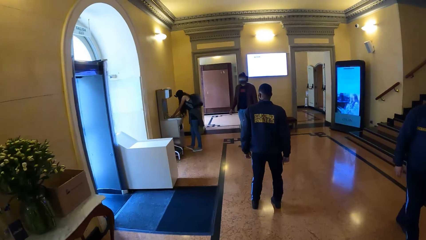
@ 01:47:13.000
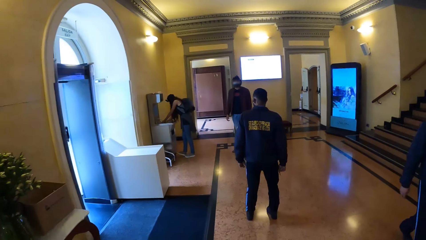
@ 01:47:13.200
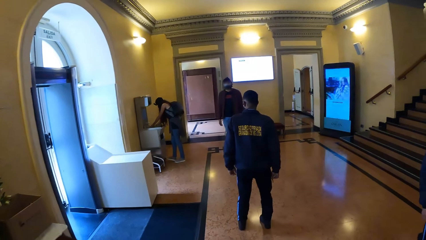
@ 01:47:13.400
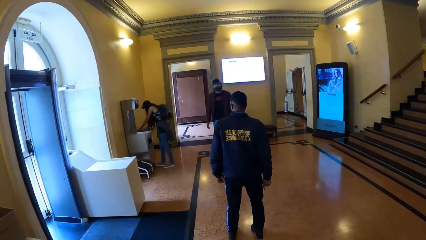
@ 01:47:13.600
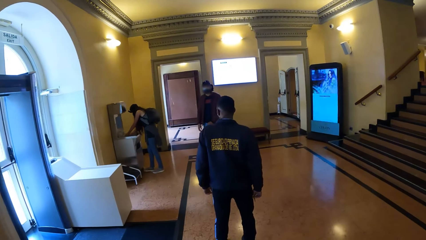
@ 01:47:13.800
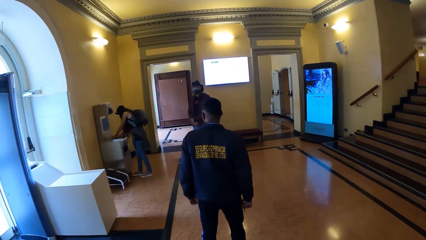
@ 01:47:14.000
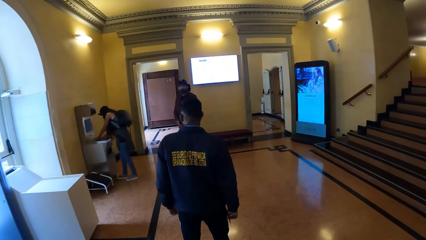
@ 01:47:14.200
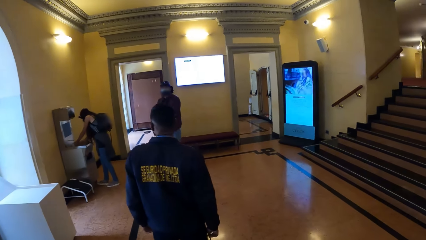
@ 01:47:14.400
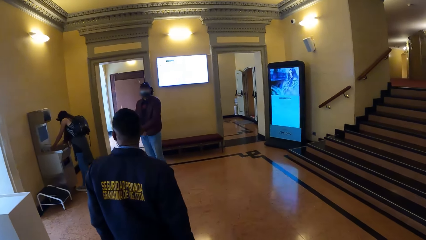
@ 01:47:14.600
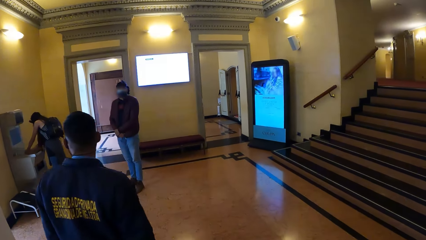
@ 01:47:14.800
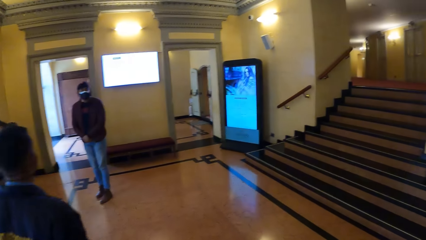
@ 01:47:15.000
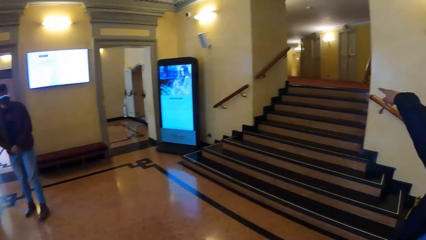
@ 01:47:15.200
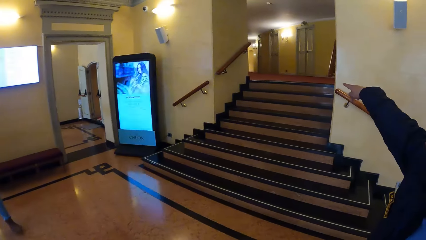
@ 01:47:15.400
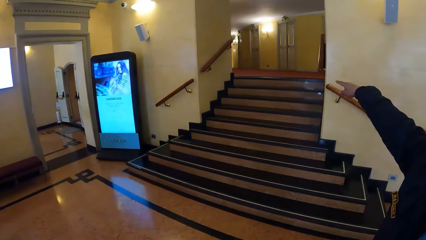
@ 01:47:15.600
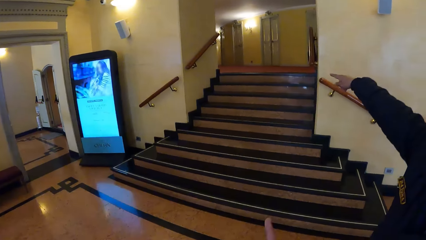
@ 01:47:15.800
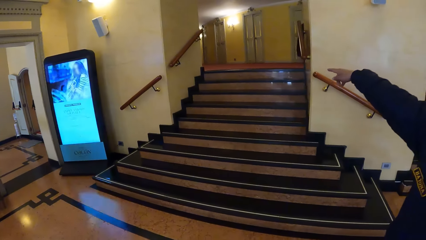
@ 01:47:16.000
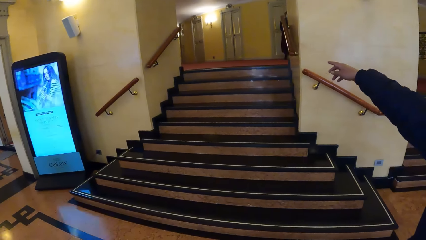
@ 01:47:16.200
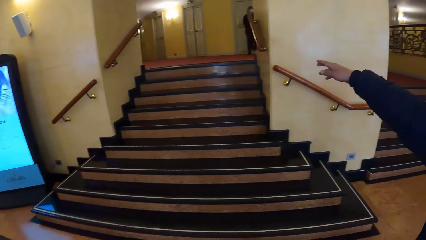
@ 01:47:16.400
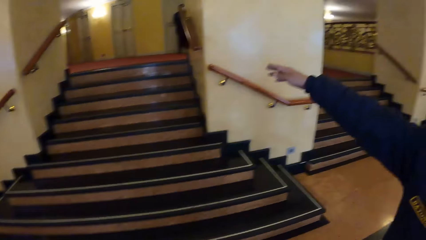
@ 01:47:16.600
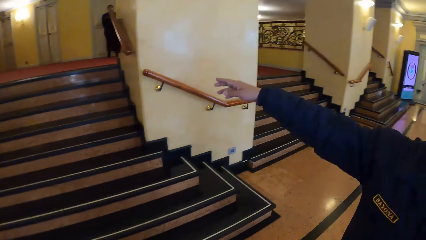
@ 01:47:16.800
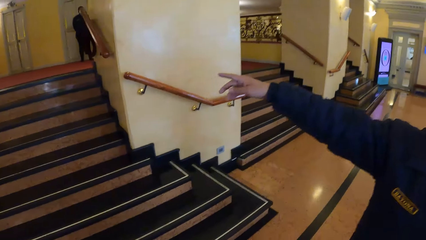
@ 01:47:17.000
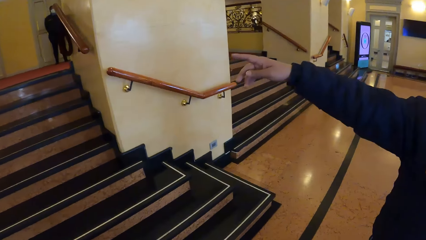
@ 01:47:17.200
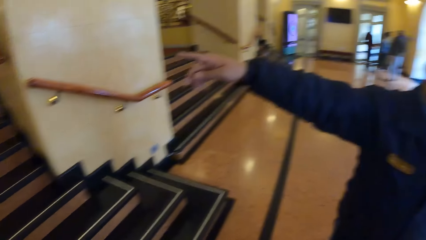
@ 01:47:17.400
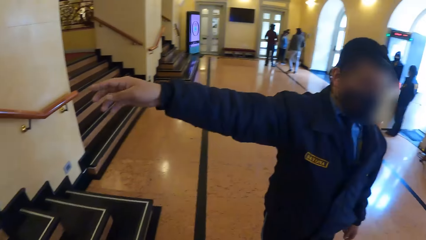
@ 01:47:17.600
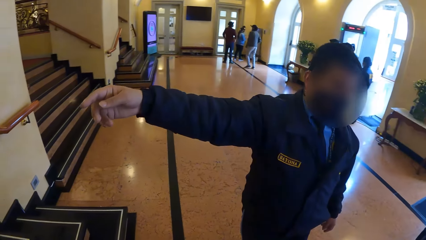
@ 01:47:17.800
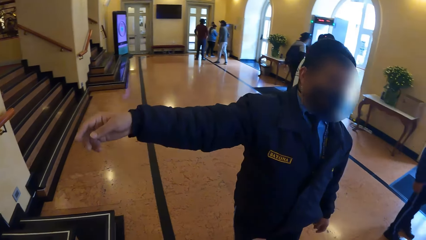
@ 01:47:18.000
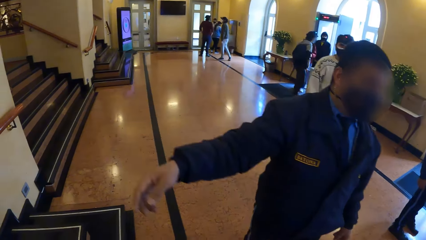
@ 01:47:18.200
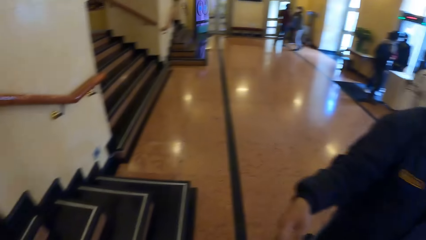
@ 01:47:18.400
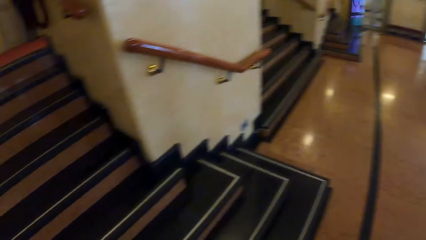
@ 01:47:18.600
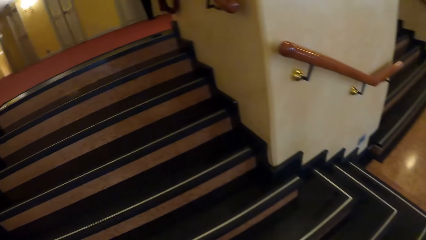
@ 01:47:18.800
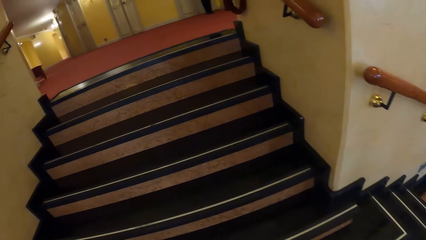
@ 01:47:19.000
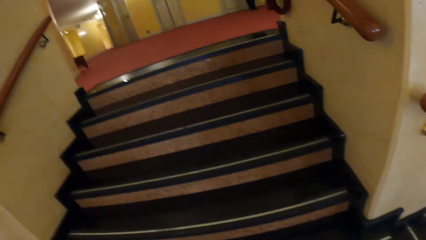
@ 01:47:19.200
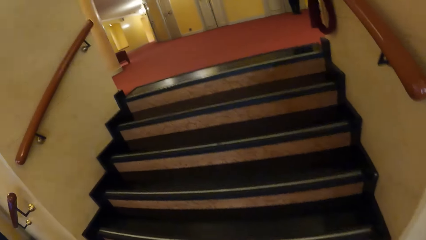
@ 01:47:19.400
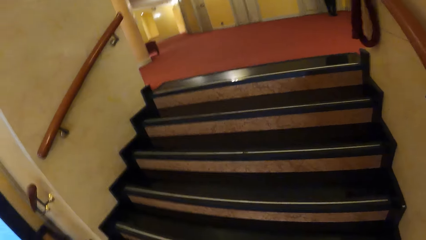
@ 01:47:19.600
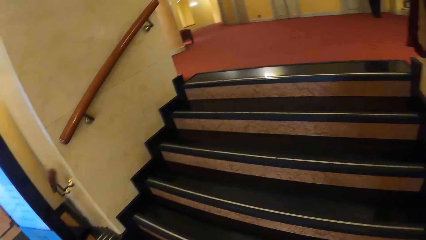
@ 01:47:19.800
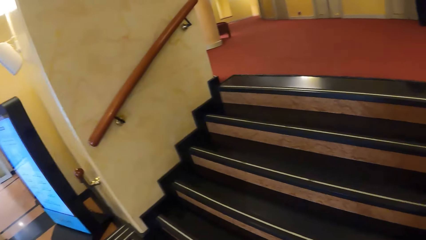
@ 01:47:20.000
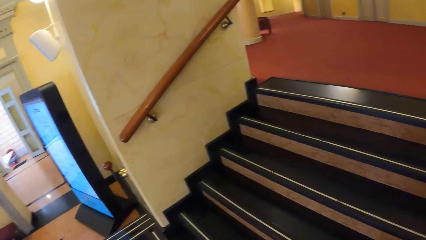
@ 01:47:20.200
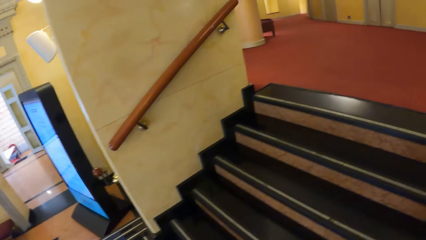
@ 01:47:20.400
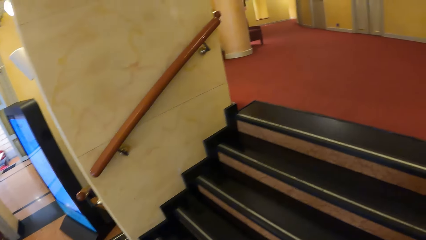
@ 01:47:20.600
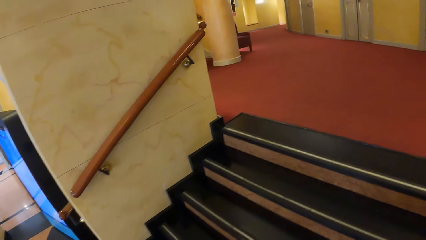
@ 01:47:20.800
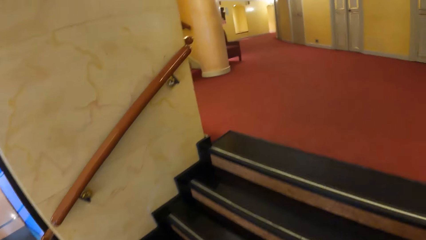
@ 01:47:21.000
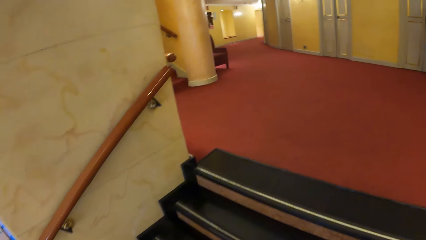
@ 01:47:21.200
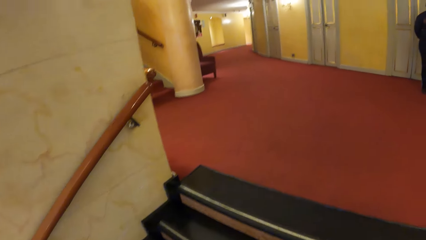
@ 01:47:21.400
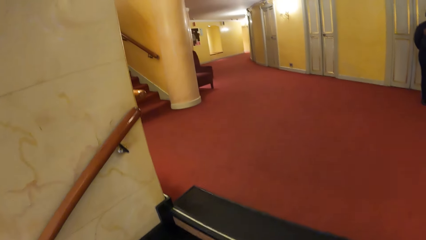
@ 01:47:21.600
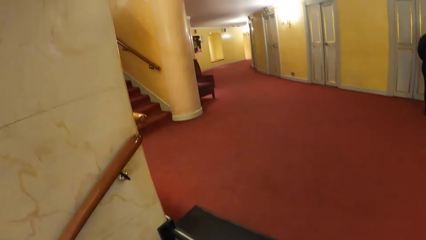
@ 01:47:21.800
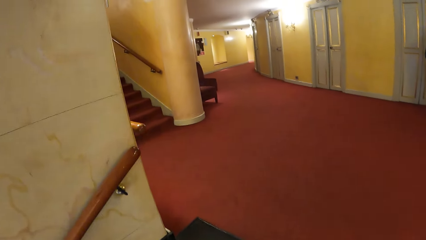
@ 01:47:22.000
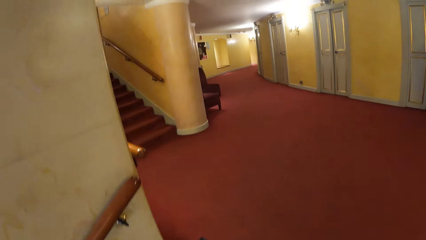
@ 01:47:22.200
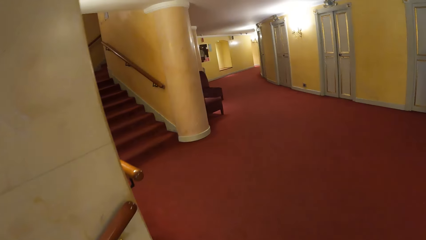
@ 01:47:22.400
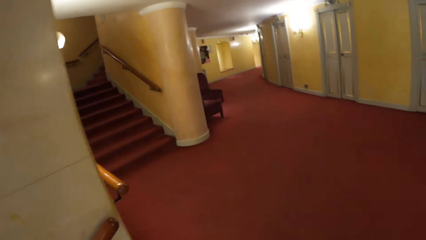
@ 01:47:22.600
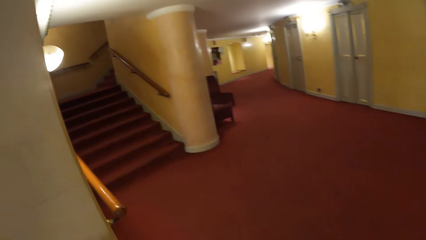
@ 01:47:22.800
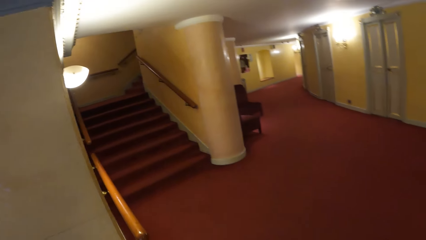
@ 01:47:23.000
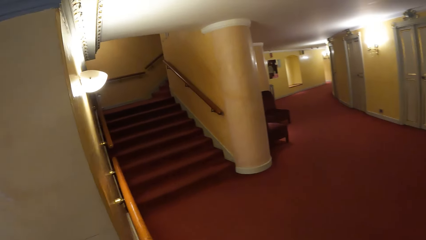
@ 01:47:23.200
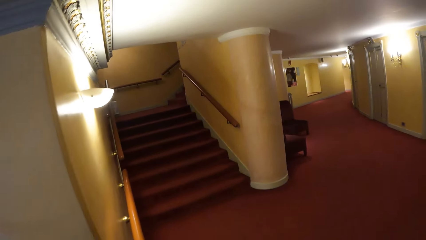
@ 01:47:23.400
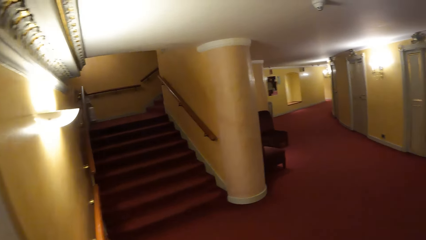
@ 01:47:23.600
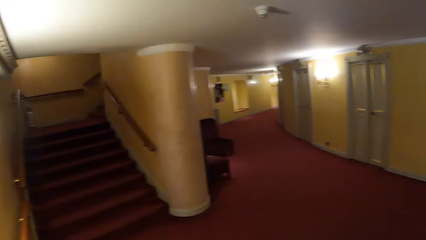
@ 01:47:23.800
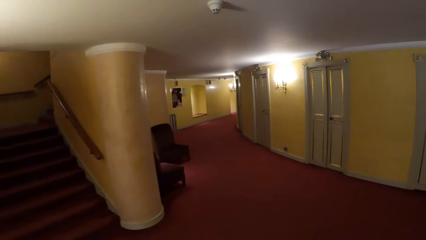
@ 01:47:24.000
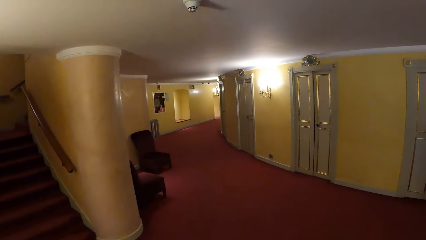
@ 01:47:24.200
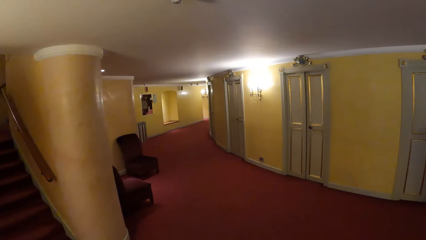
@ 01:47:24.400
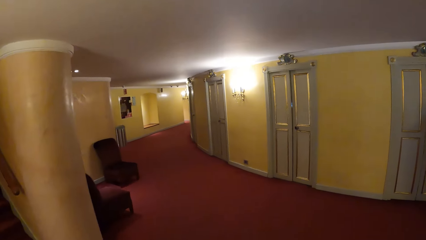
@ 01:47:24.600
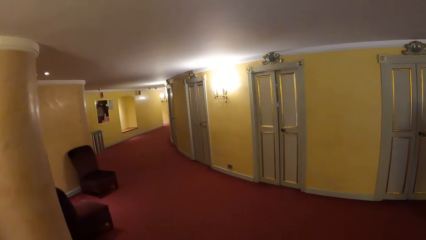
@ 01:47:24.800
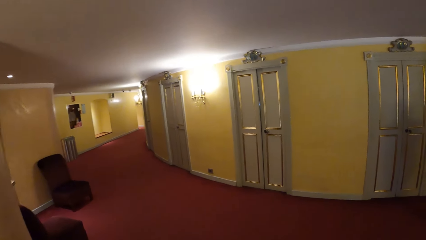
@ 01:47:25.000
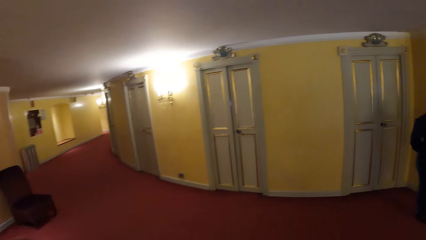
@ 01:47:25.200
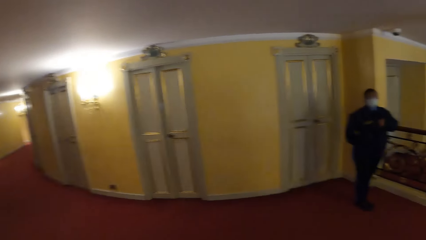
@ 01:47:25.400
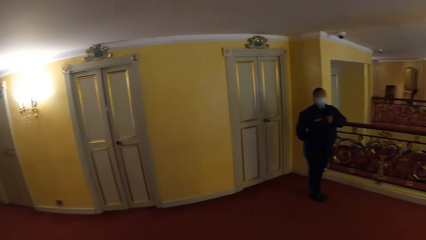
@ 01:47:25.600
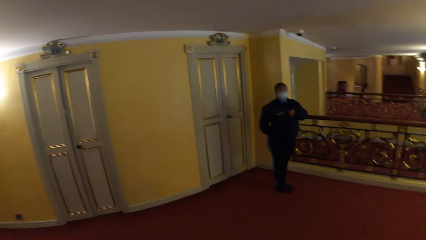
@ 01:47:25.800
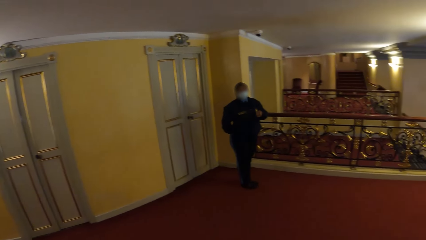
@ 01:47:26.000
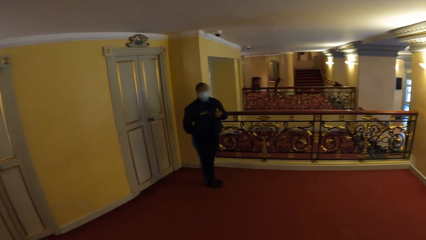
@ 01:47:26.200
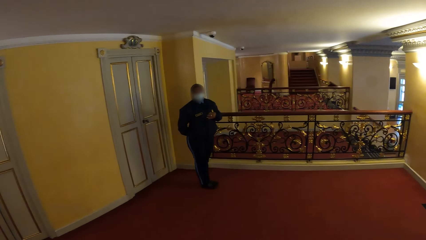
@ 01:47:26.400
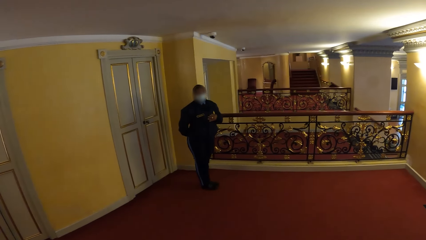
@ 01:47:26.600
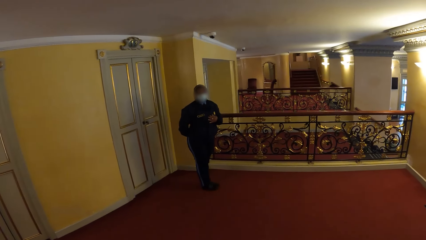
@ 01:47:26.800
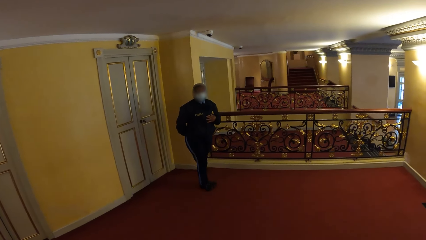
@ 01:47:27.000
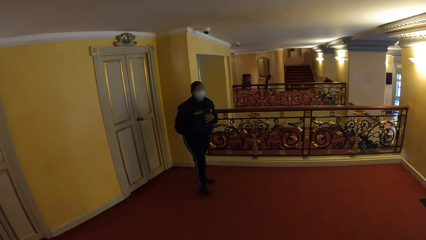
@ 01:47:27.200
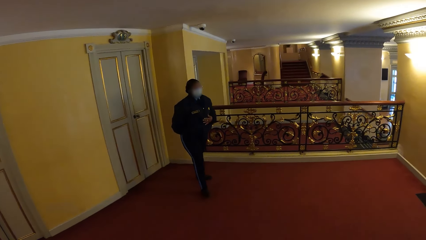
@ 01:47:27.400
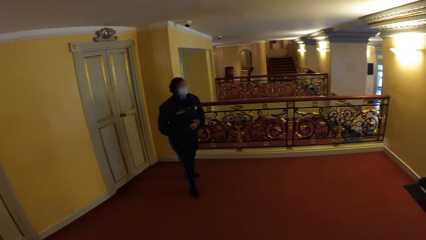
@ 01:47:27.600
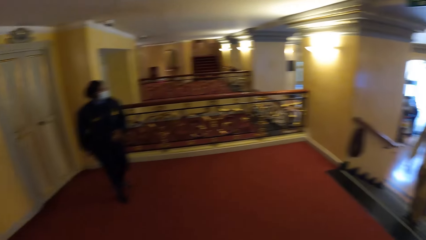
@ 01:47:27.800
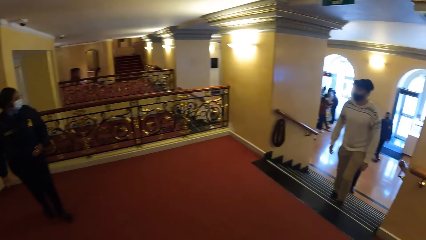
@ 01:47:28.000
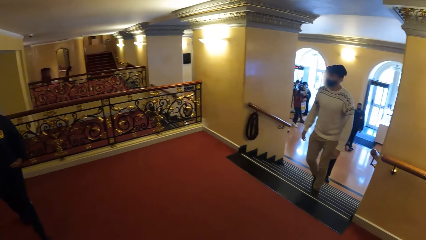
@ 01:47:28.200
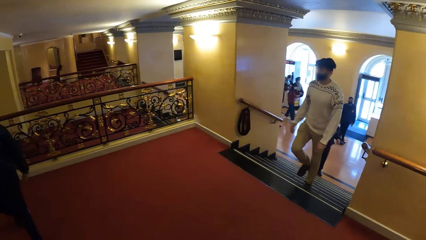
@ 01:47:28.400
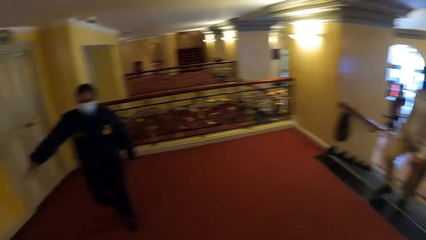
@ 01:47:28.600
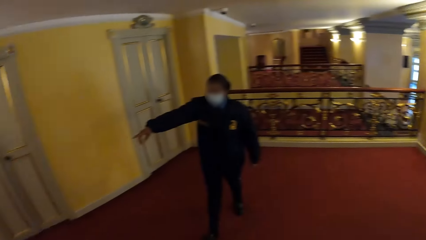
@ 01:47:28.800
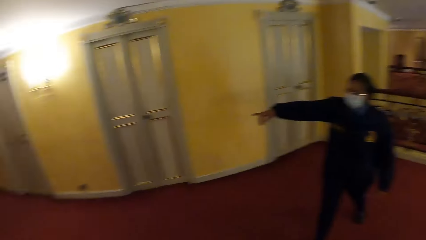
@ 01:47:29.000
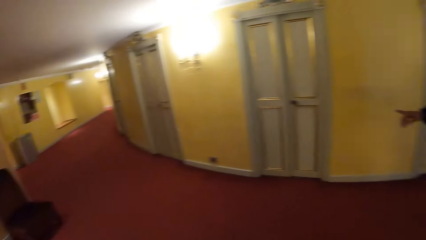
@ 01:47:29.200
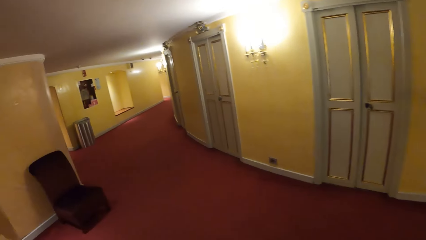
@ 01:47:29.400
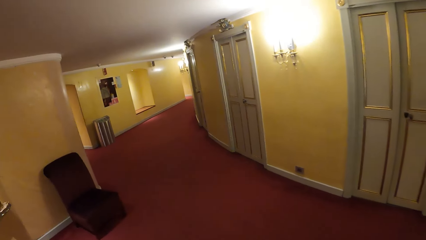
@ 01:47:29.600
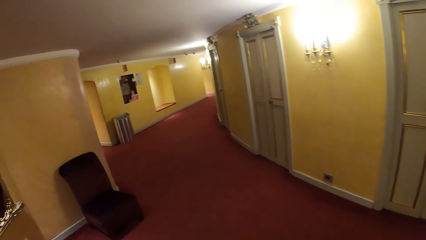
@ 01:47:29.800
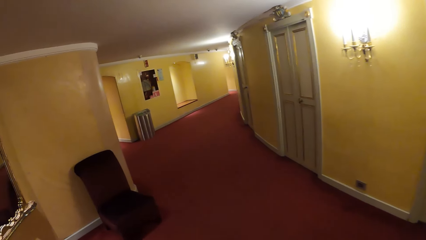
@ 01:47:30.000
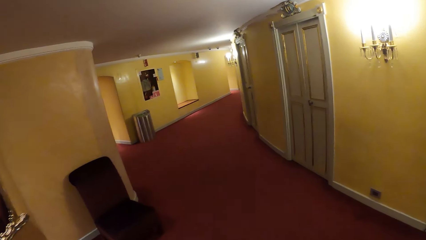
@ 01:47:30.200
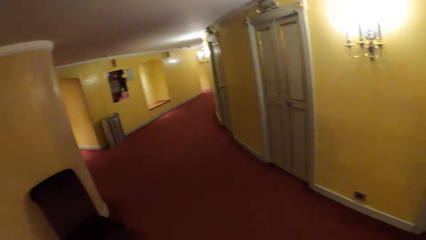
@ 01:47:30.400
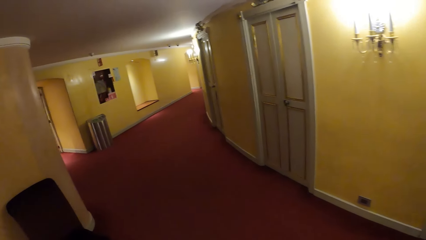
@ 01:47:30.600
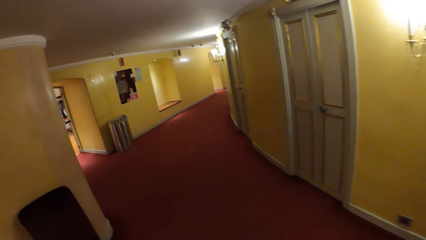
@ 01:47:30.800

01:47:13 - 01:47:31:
A woman washes her hands in a sink. A man converses with the camera wearer. Another man at the door points with his right hand. The camera wearer walks up the stairs. They enter another room. Another woman converses with the camera wearer. A lady stands at the room. Another man walks into the room. The lady points with her right hand.
